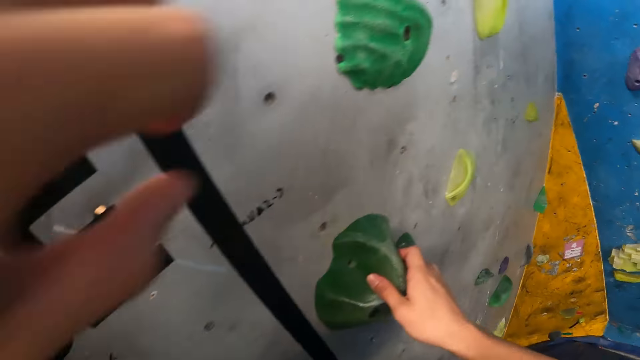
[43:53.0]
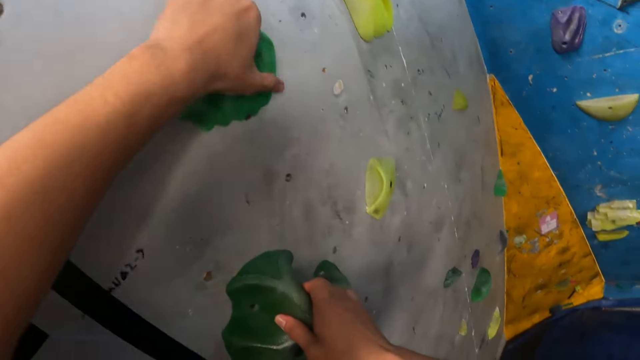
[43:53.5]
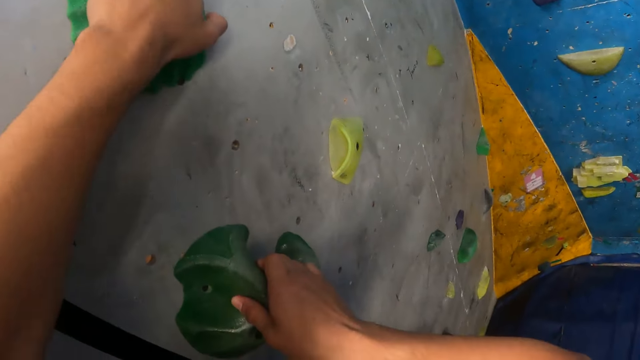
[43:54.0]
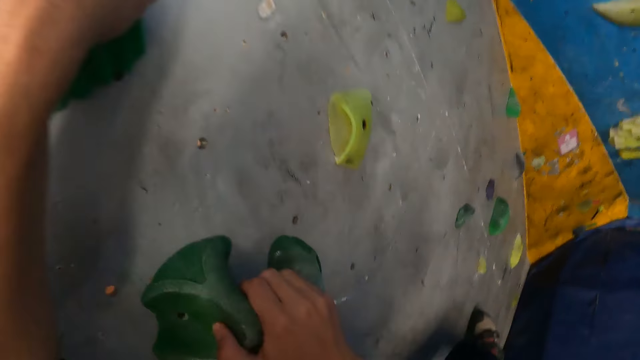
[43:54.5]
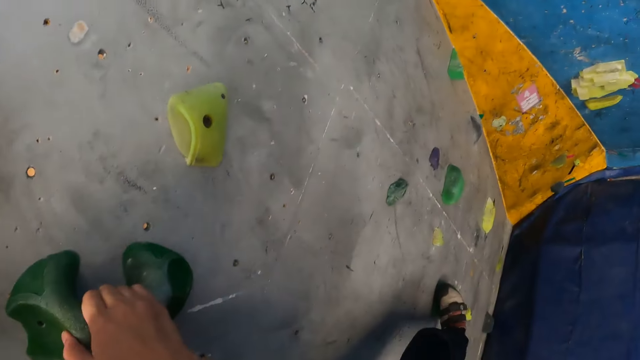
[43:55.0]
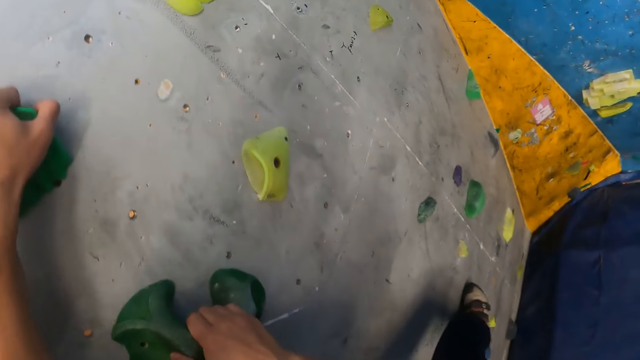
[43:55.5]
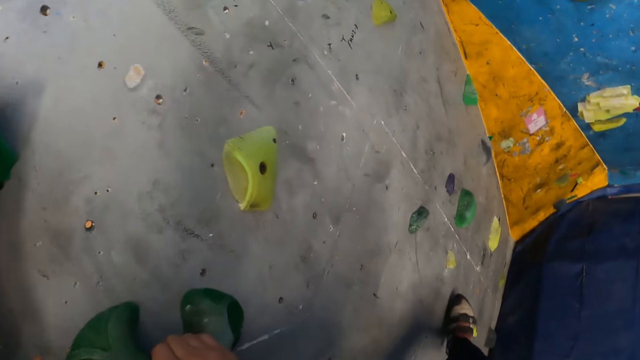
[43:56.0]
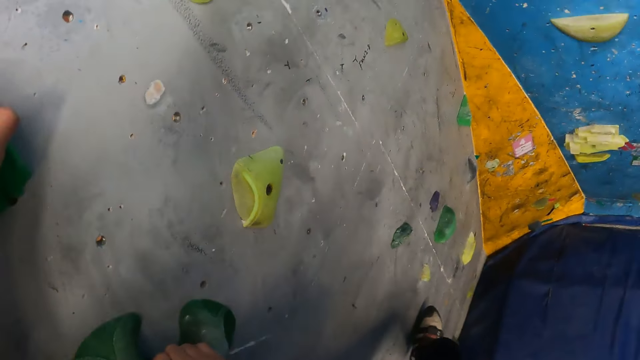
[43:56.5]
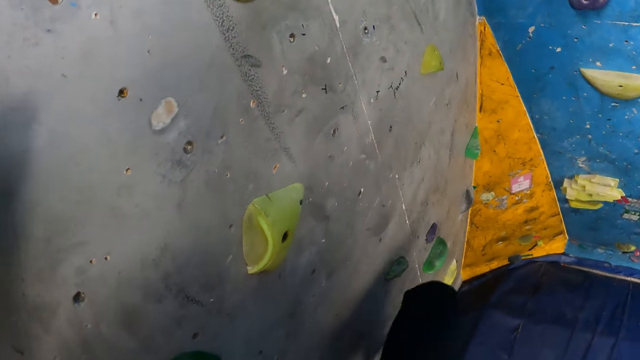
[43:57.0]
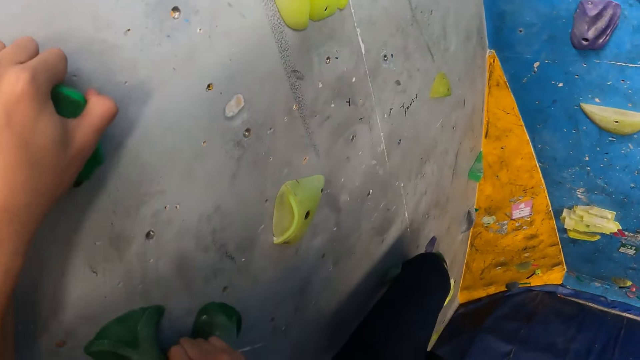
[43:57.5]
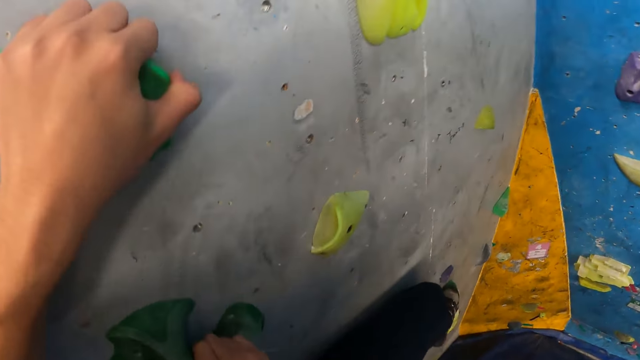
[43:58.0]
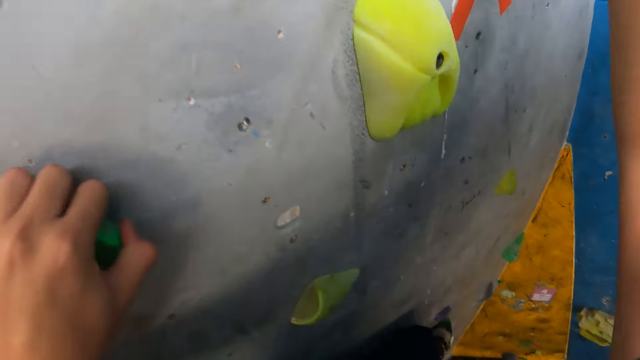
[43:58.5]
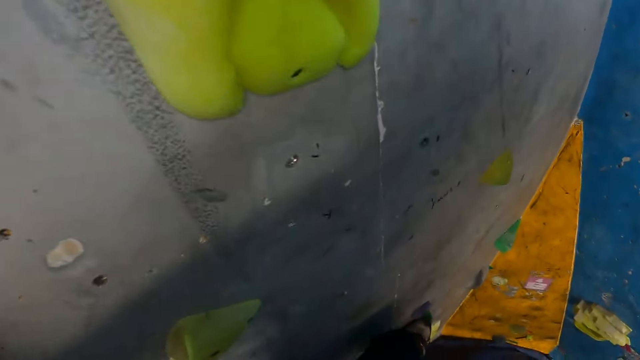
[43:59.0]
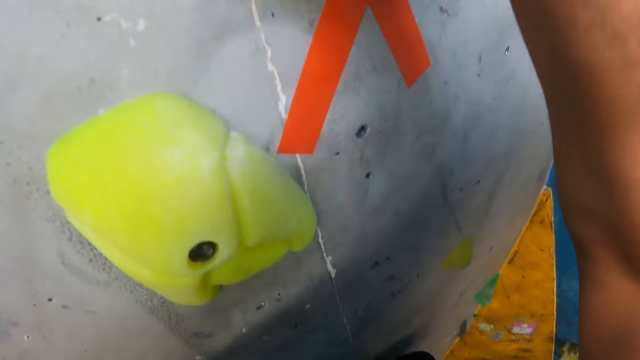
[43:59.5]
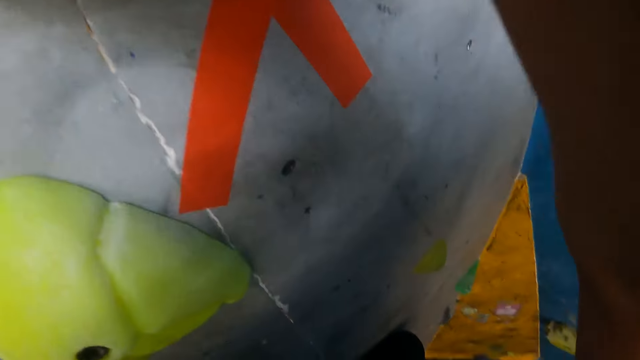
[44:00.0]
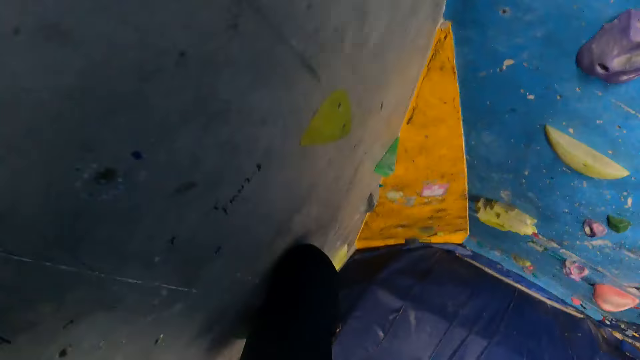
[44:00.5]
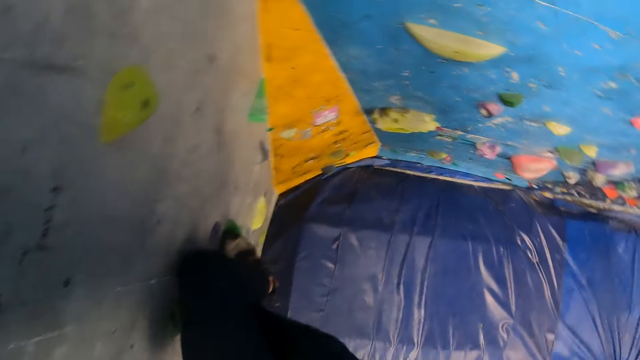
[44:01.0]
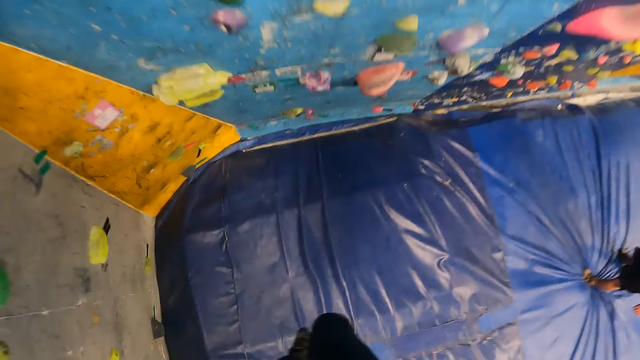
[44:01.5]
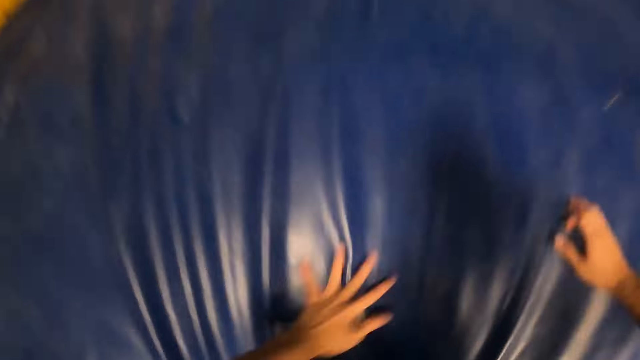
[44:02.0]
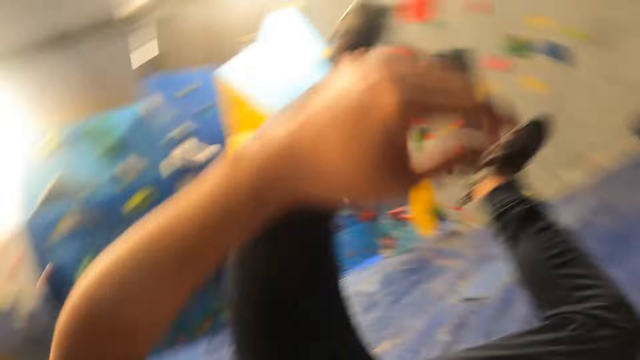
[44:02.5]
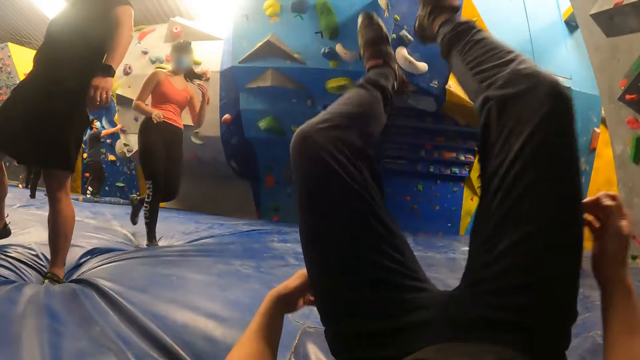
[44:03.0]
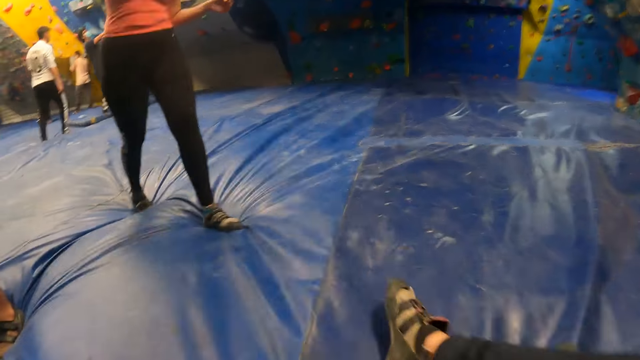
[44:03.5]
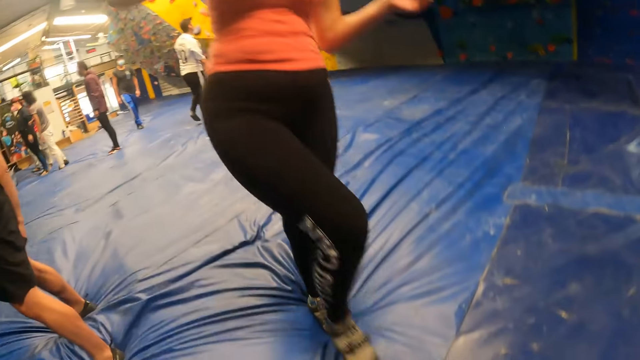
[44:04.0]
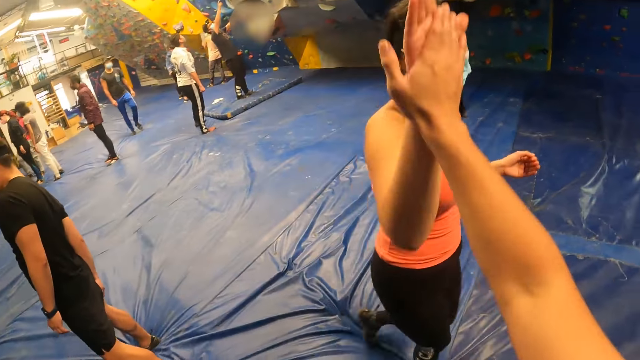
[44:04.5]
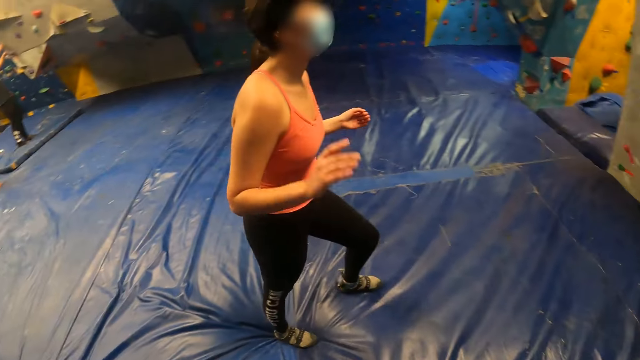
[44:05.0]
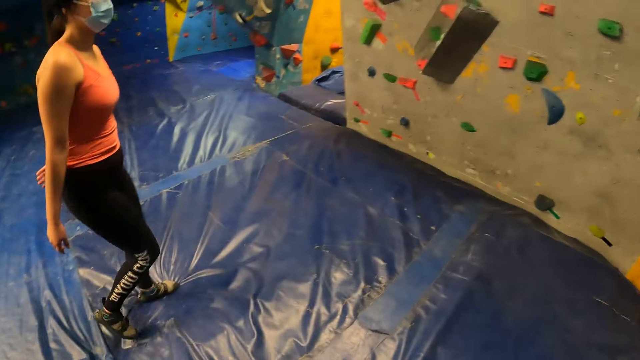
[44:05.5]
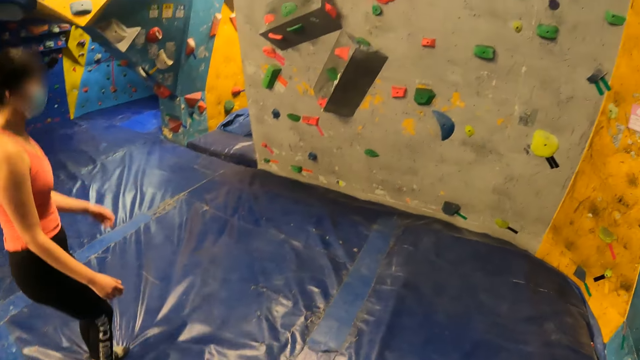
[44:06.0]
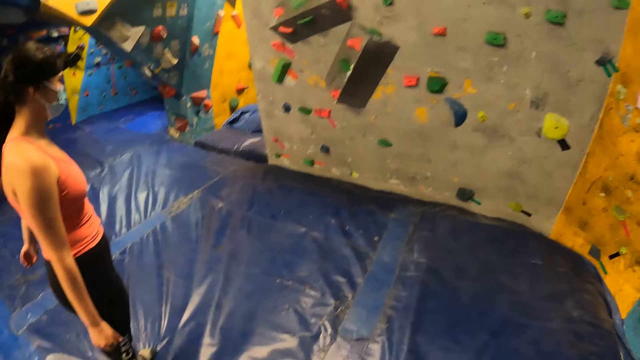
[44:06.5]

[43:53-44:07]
The camera wearer grabs a climbing hold on the wall with his left hand. He places his left leg on a climbing hold on the wall. He climbs the wall. He falls with both hands on the climbing mat from the wall. He jumps from the wall. He gives a woman a high five with his right hand.

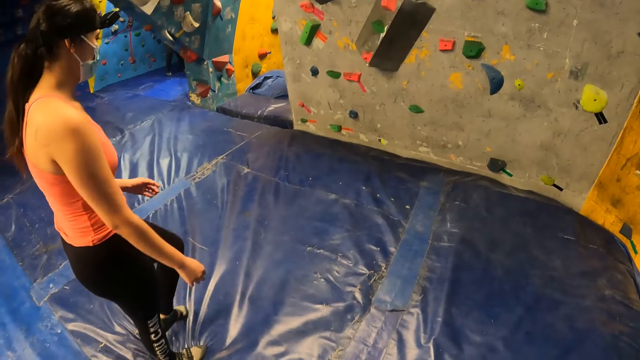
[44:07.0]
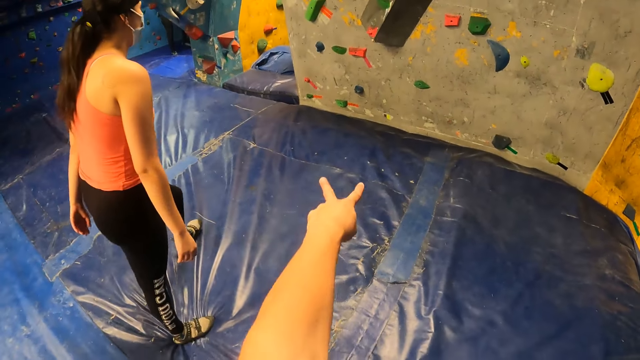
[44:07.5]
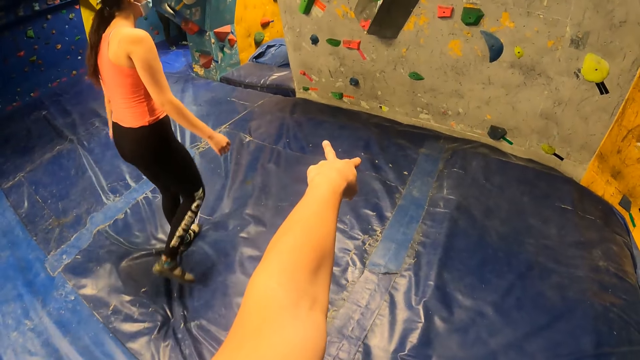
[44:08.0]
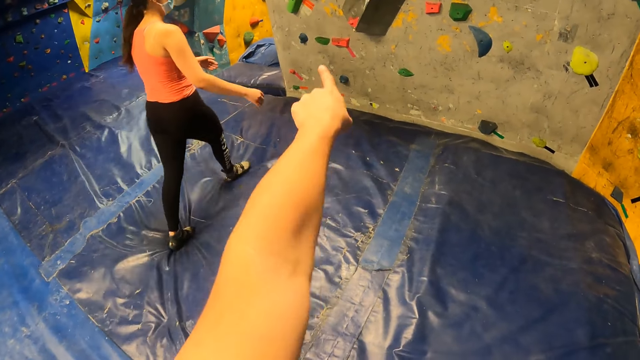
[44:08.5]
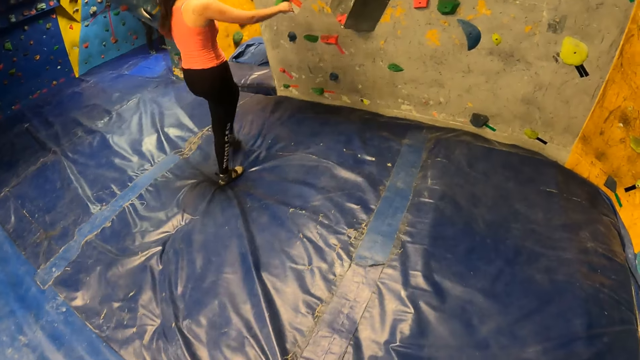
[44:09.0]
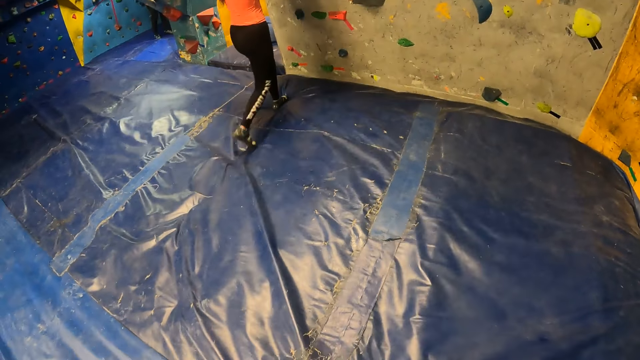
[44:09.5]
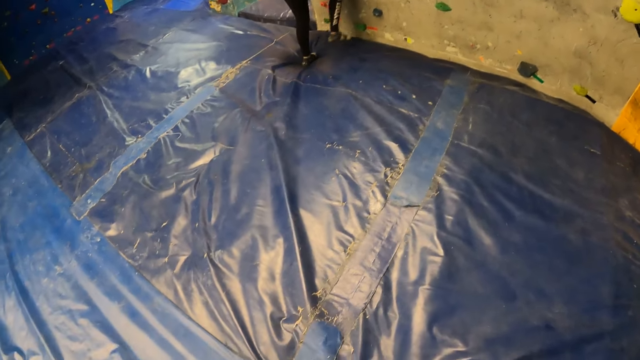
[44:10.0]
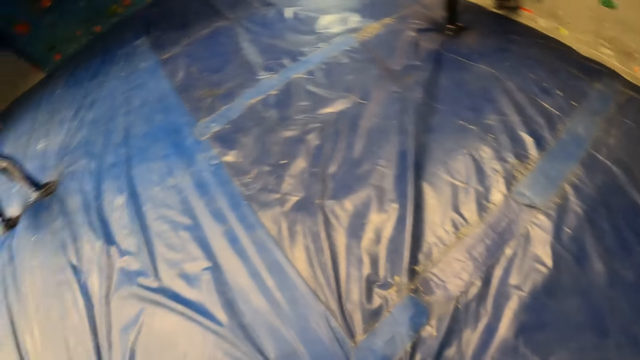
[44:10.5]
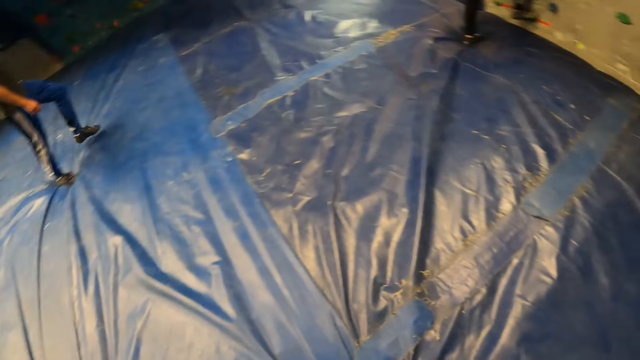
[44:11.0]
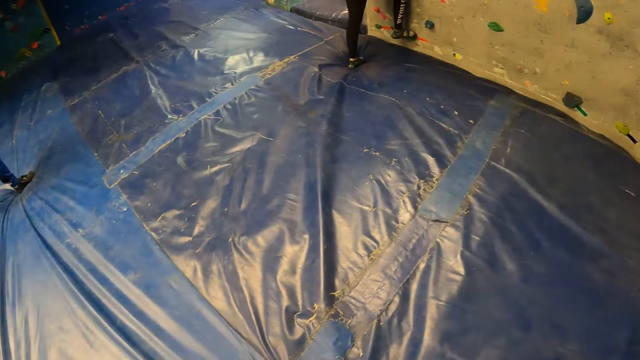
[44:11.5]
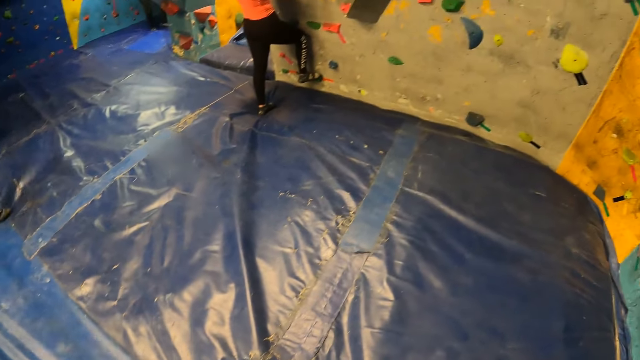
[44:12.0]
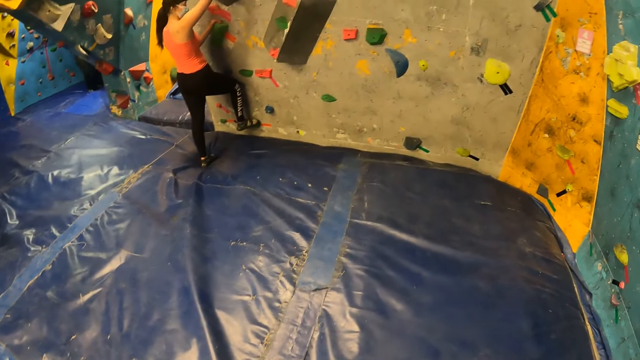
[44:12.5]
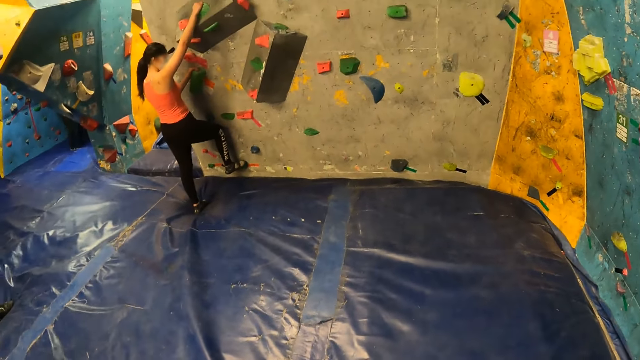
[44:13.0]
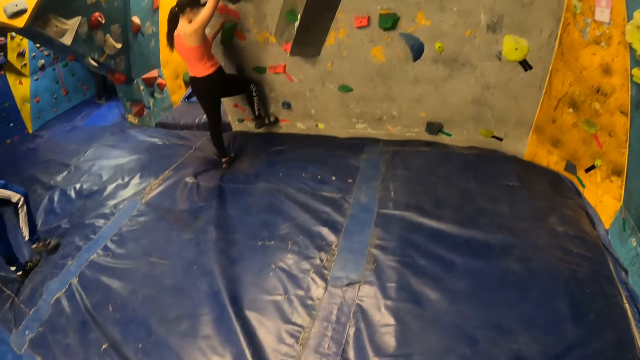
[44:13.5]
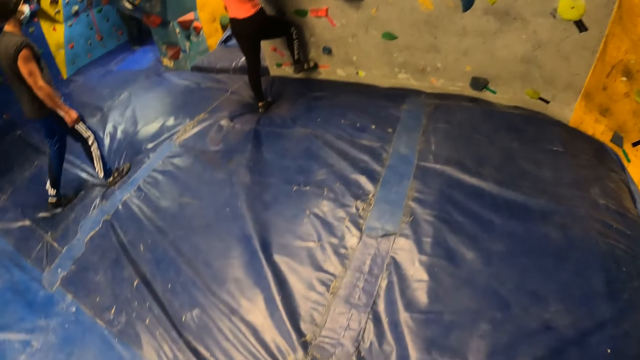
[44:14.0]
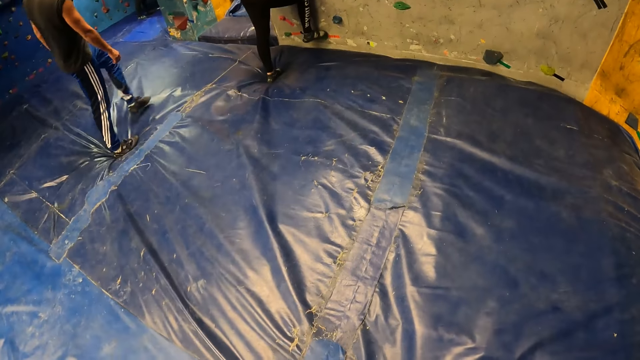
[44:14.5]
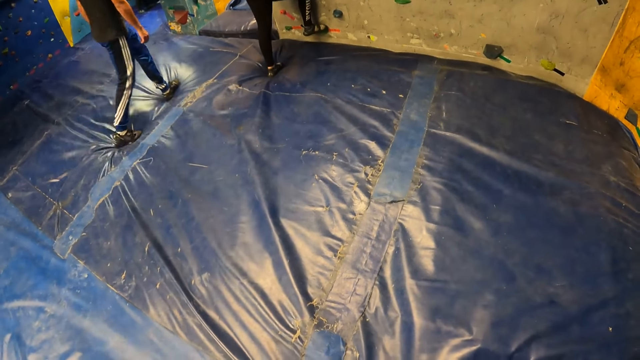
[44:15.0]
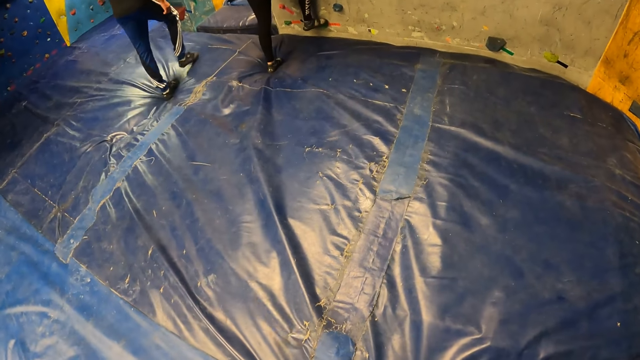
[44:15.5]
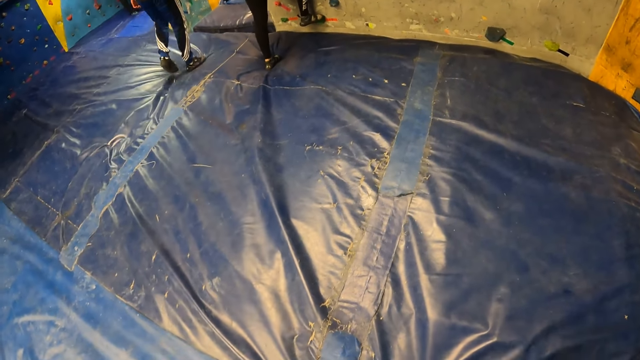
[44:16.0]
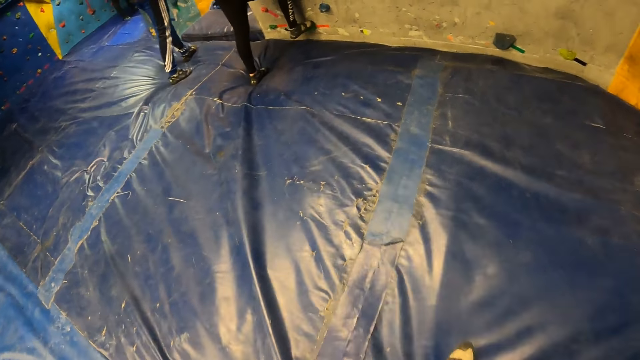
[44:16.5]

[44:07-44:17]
The camera wearer gesticulates at a woman with his left hand. The woman walks to the wall. The woman places her right leg on a climbing hold. The woman holds some climbing holds with both hands. The woman climbs the wall.
